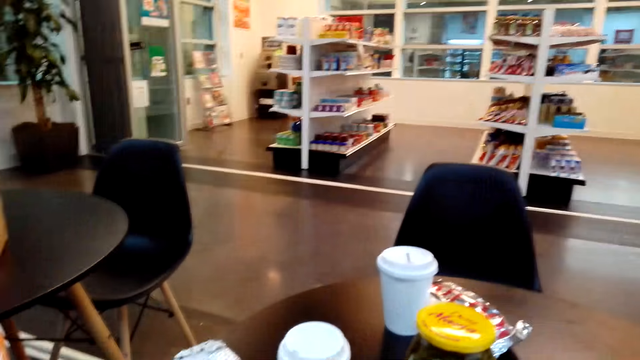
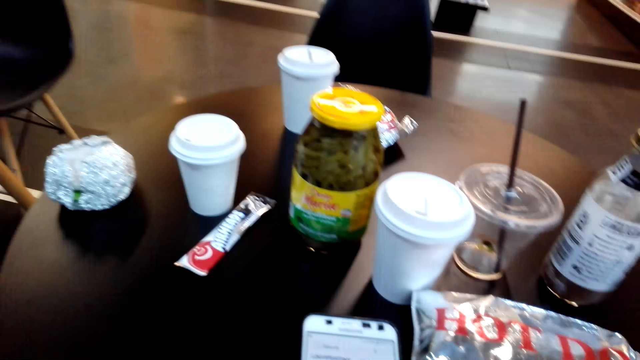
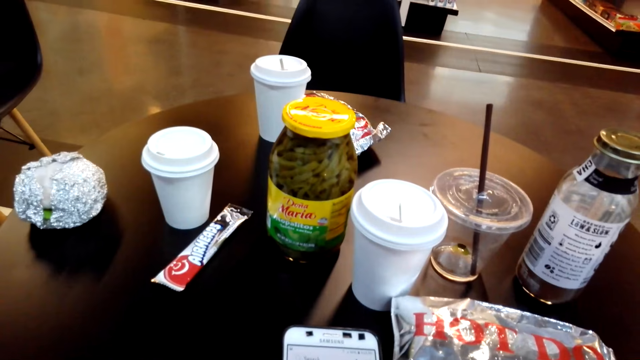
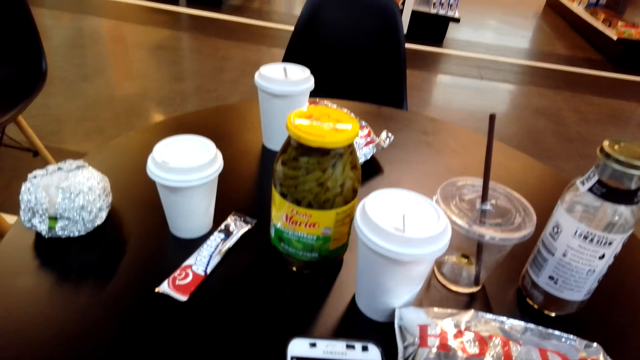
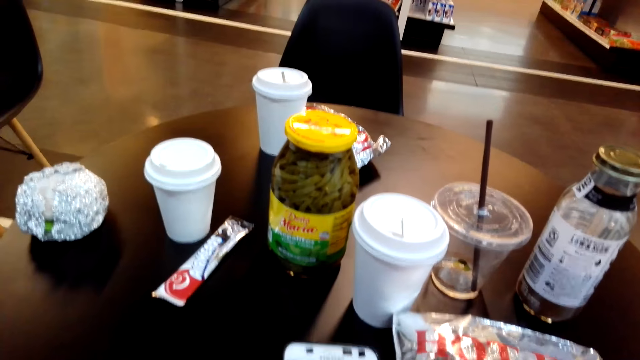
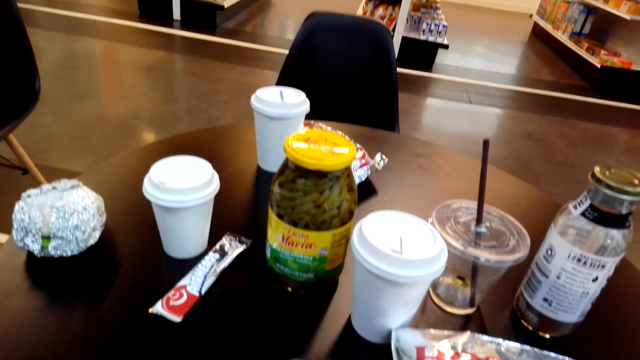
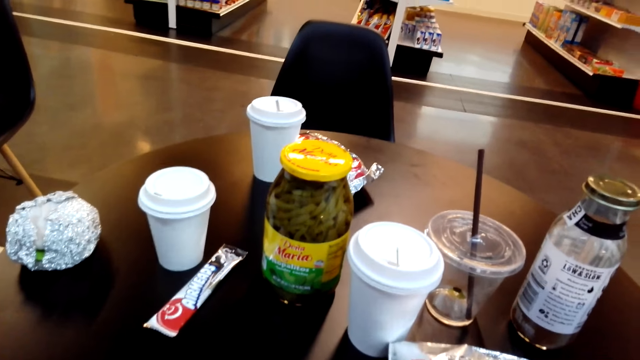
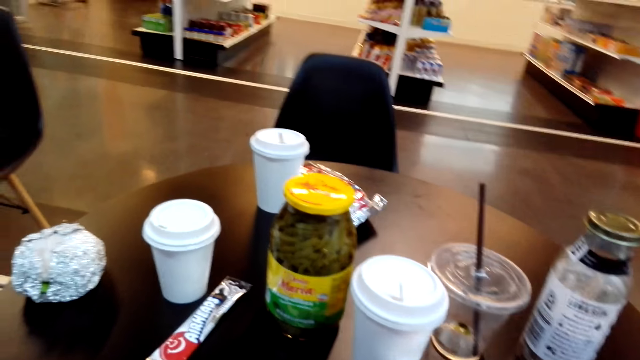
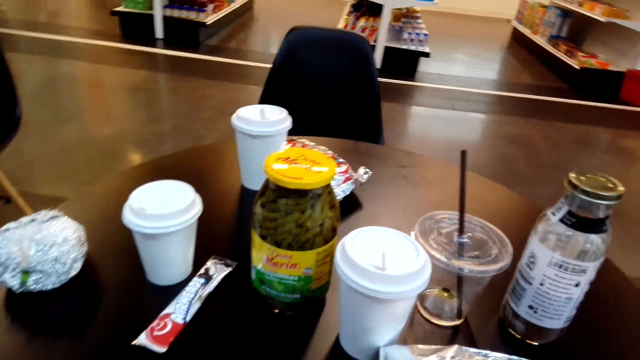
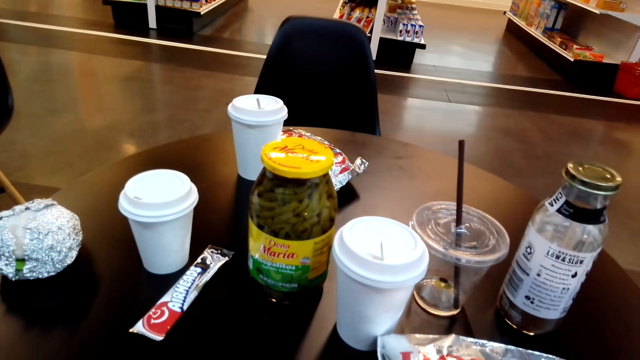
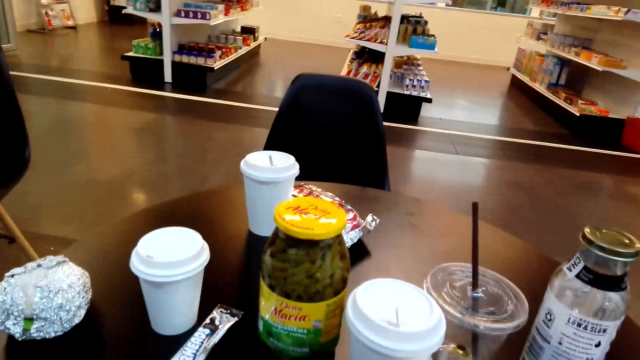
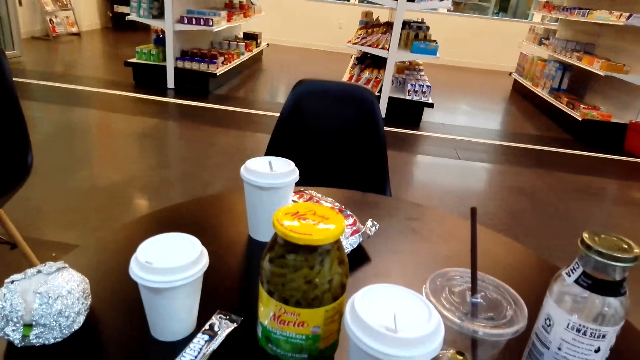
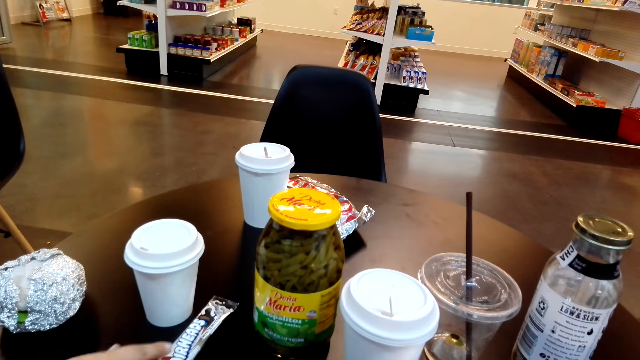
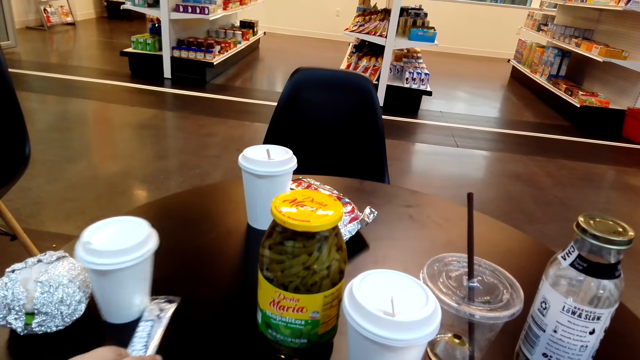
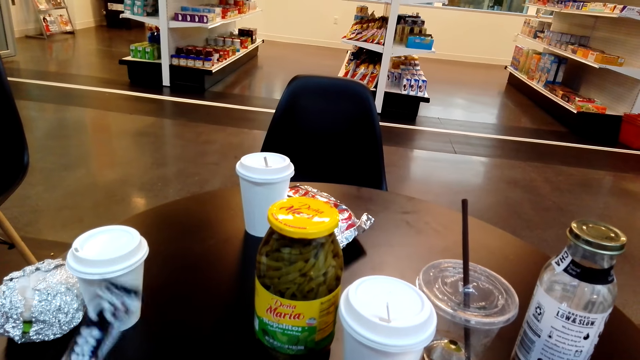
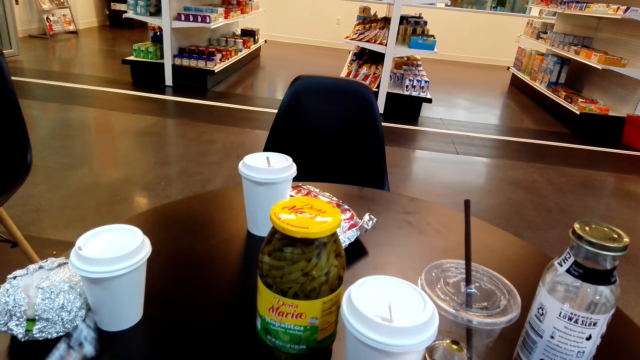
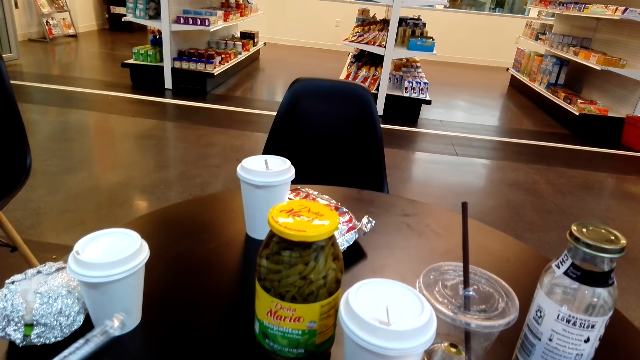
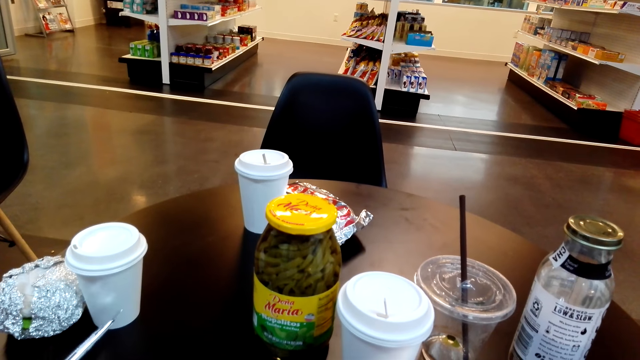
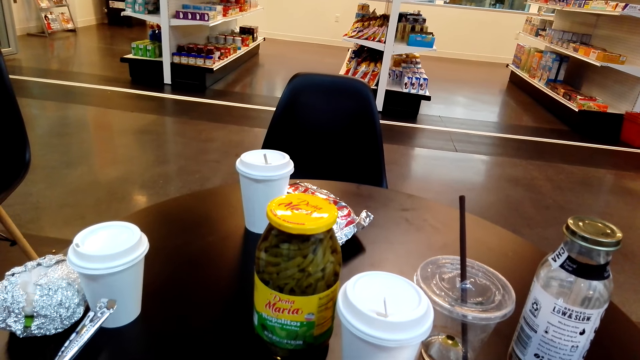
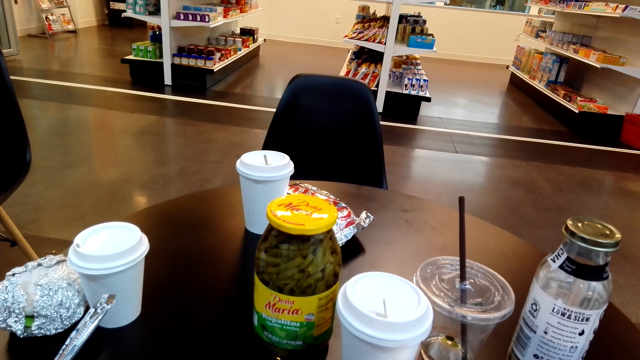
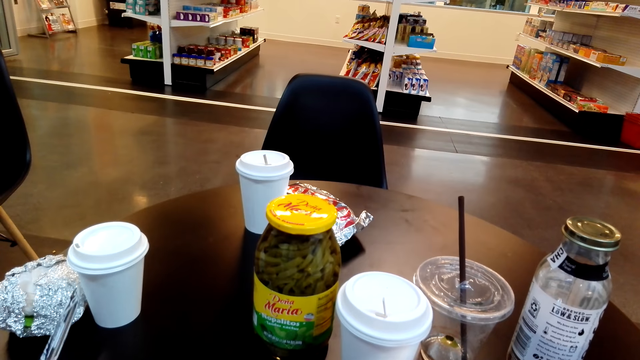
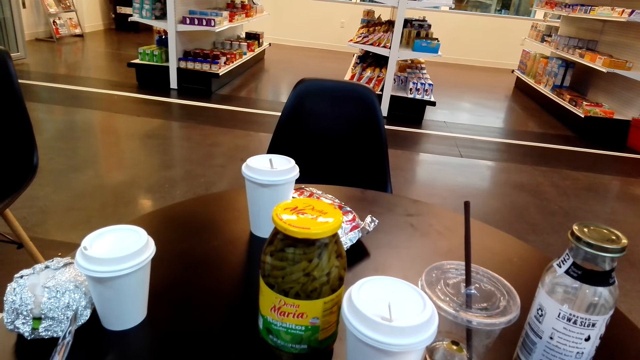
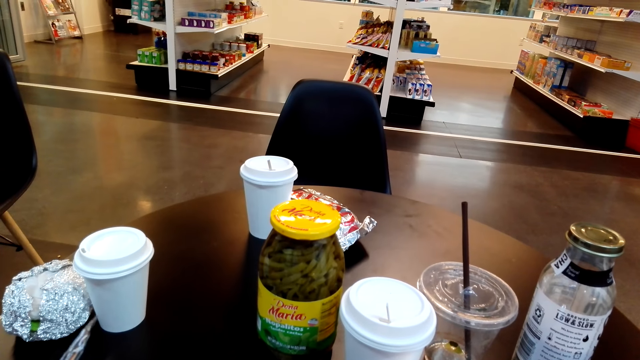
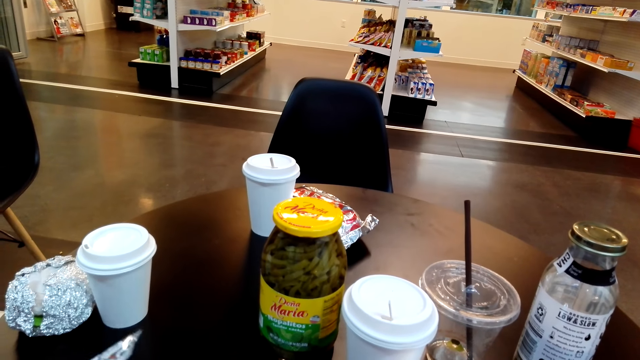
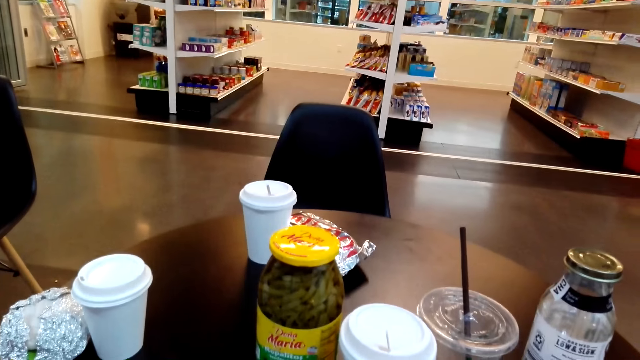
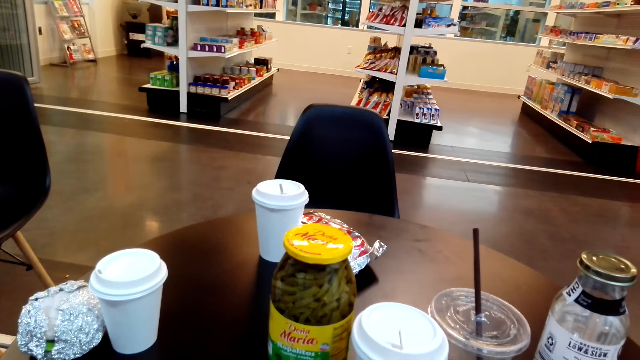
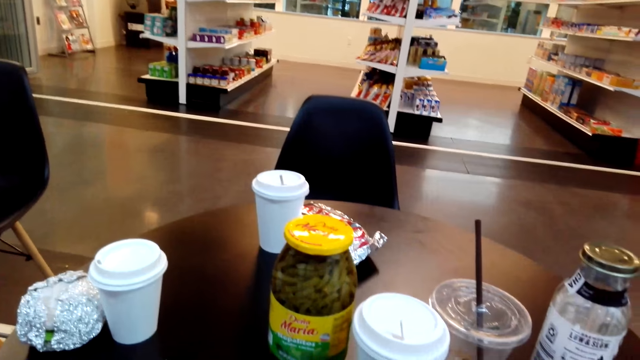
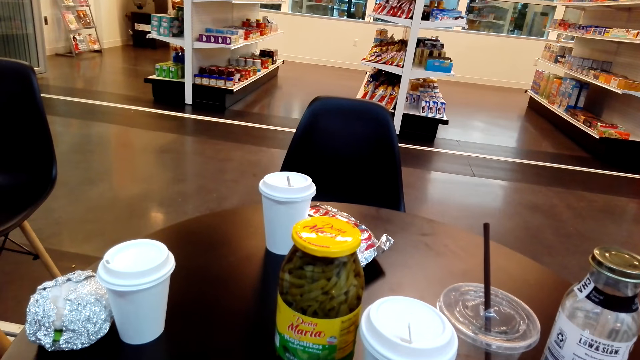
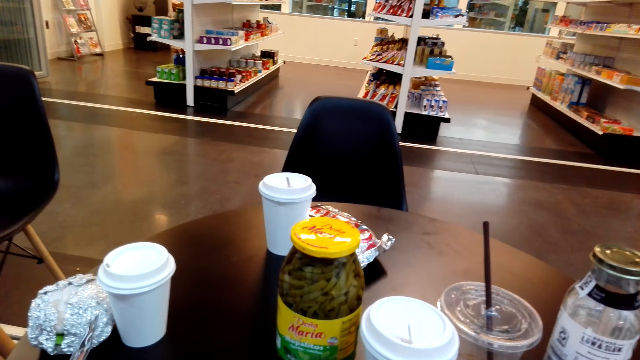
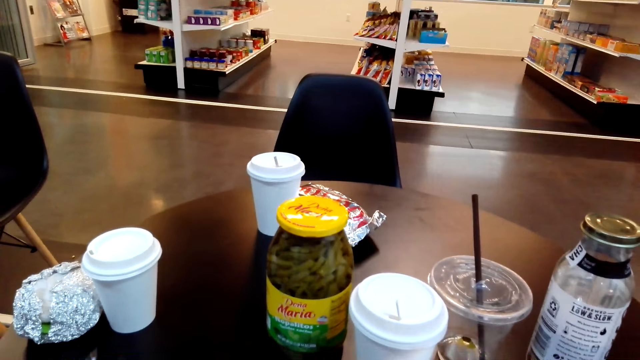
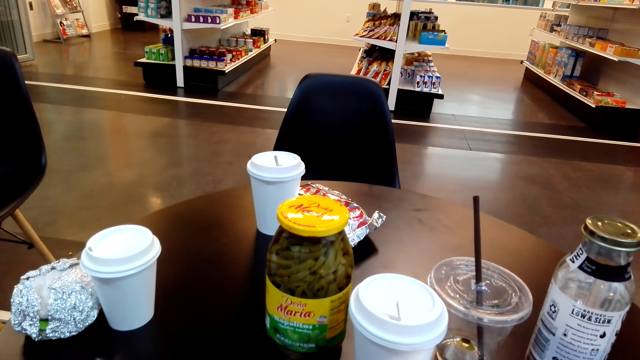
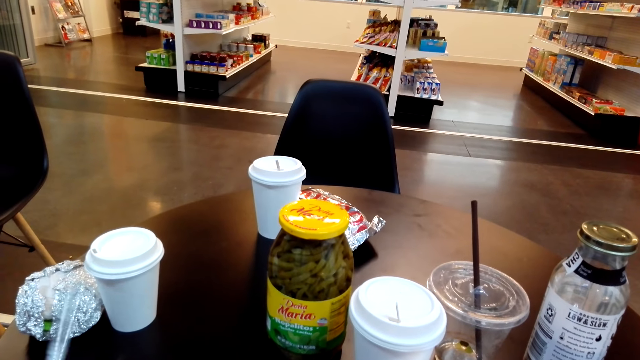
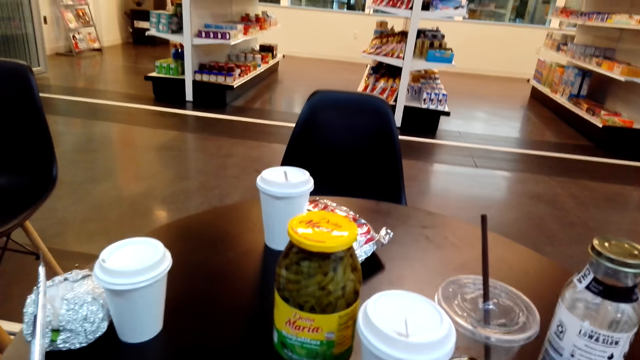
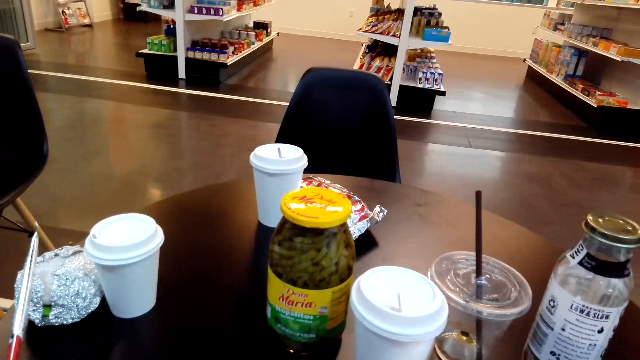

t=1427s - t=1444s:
The camera wearer stares at her phone. A lady holds a packet of snack. The camera wearer holds a snack in her hand.

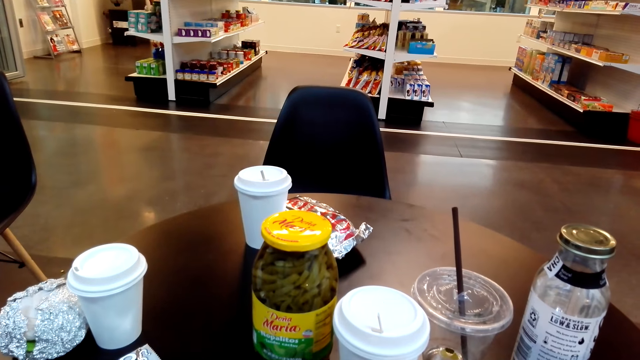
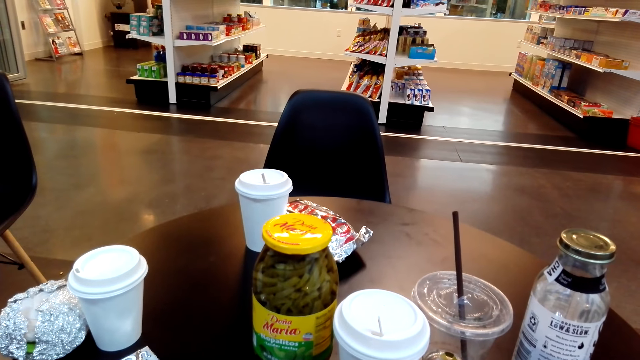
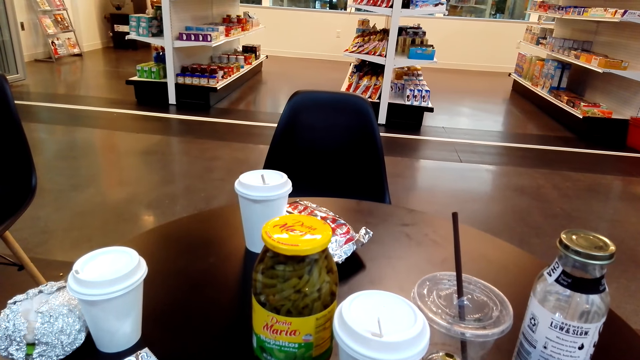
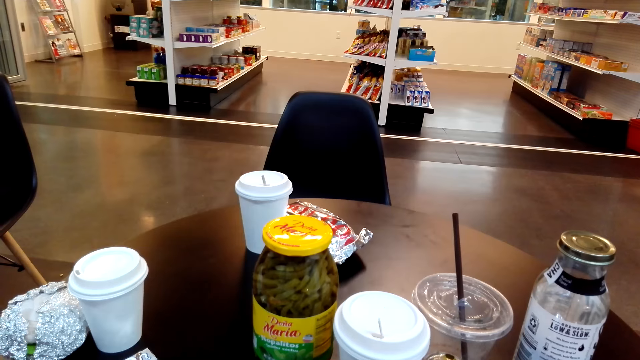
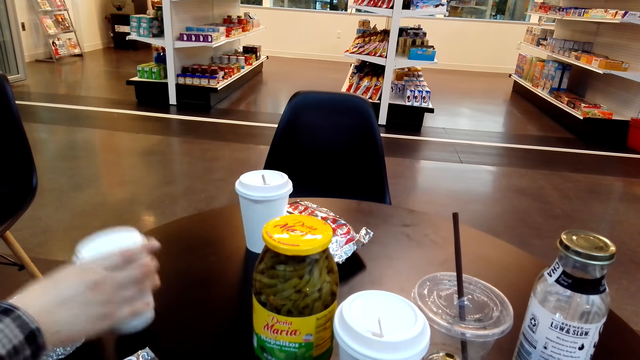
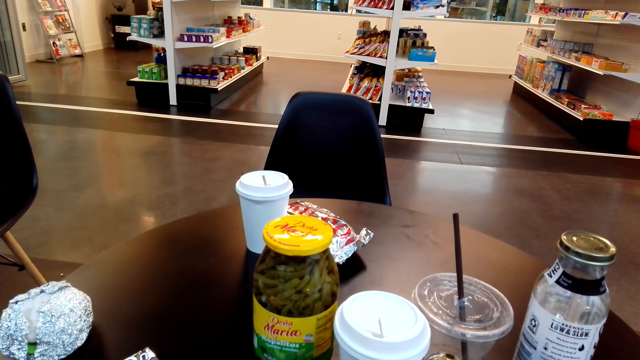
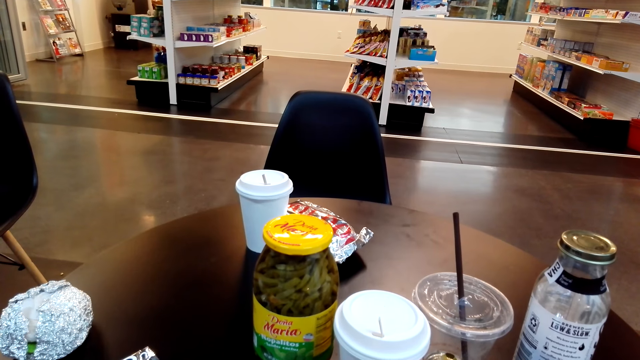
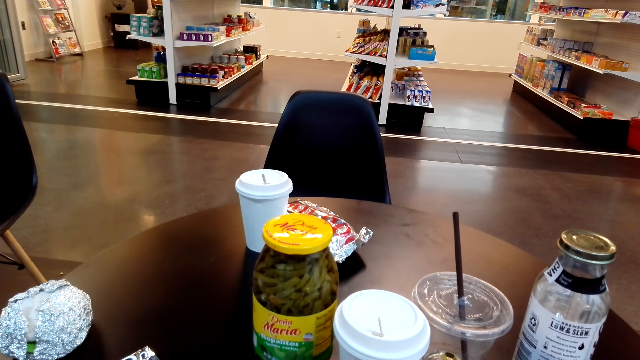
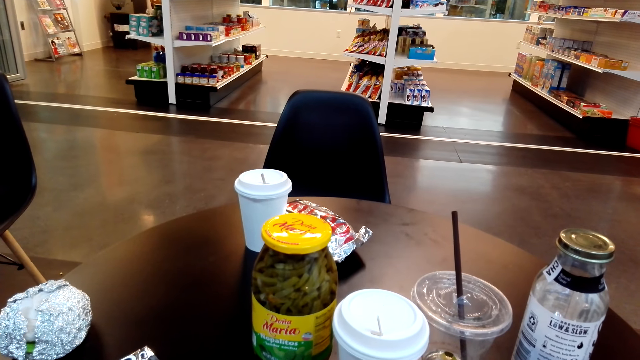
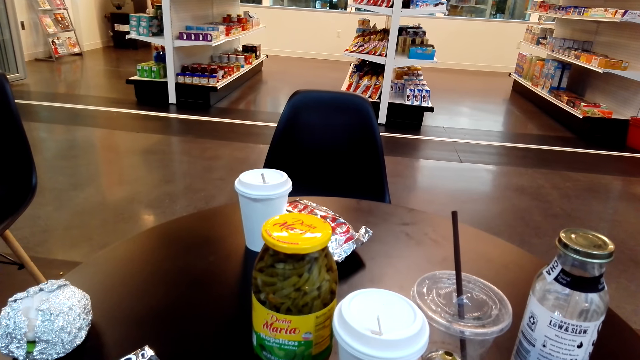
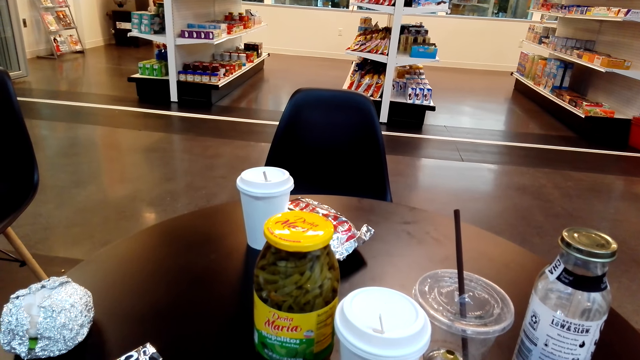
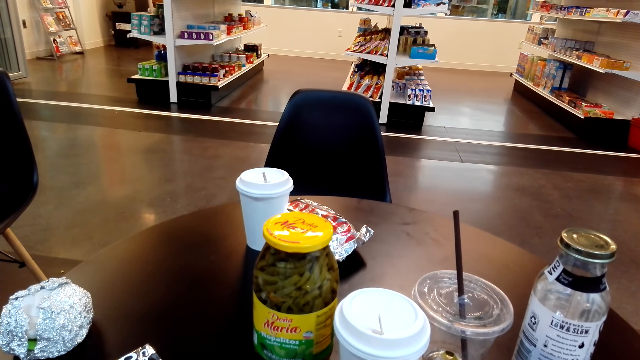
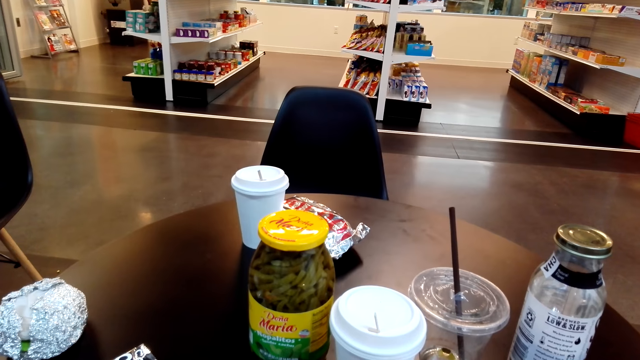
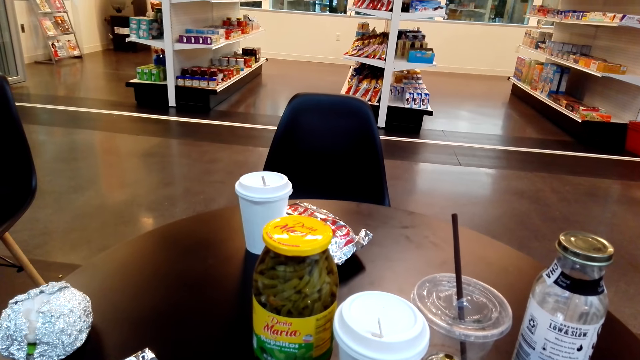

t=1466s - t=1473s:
A lady picks up a coffee cup with her right hand.
